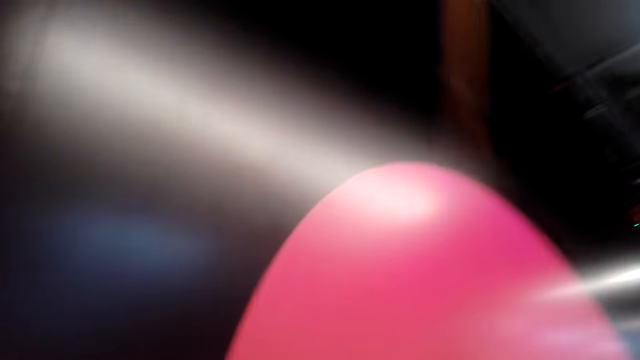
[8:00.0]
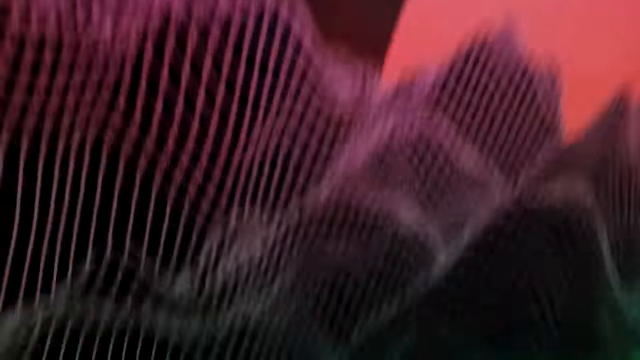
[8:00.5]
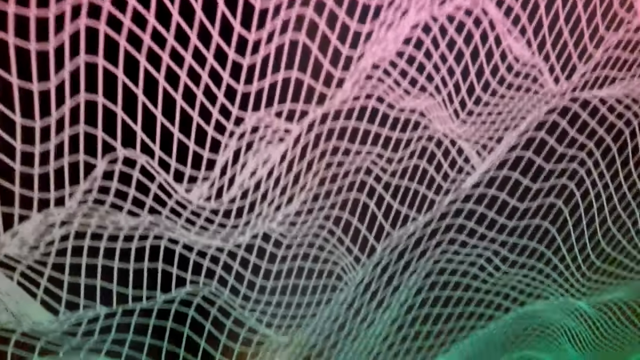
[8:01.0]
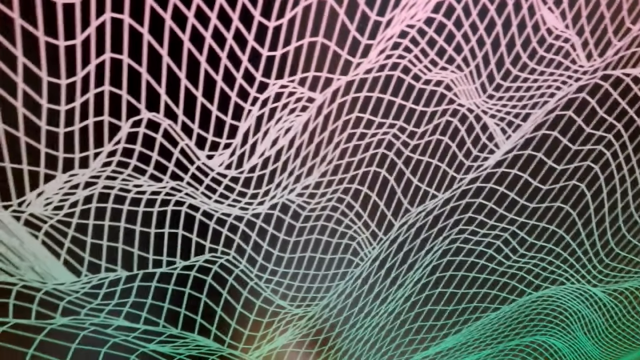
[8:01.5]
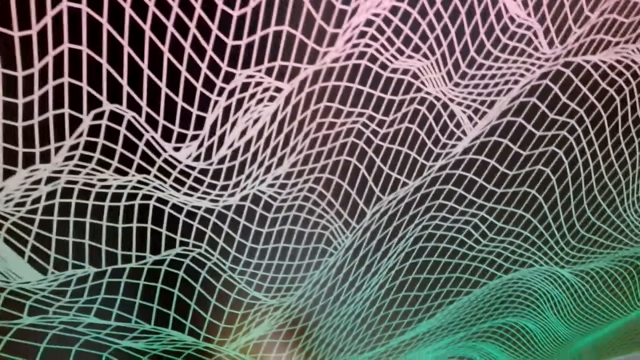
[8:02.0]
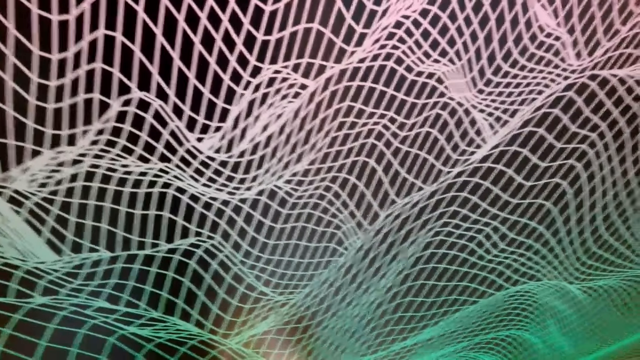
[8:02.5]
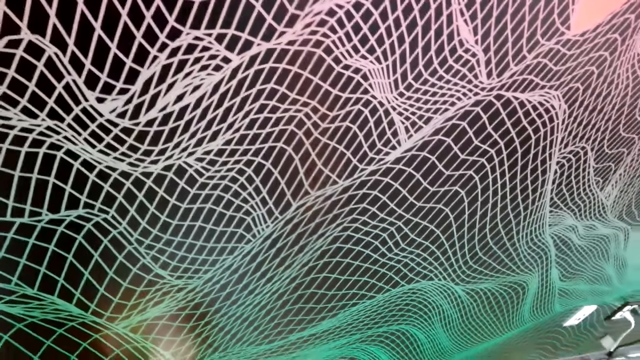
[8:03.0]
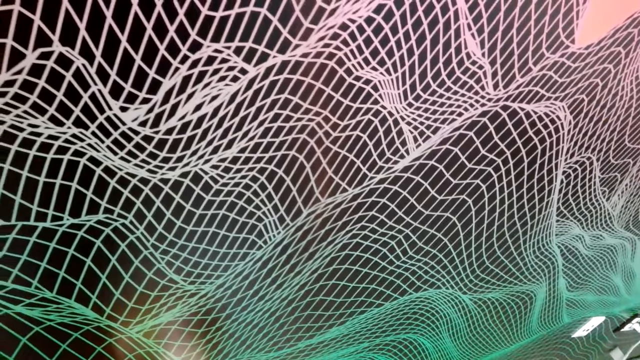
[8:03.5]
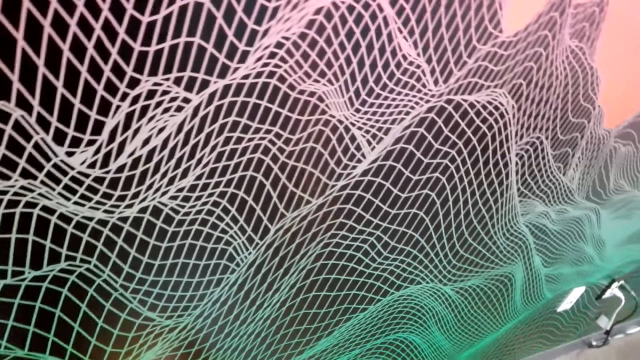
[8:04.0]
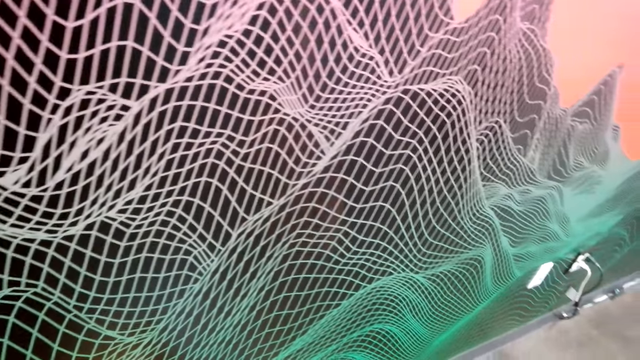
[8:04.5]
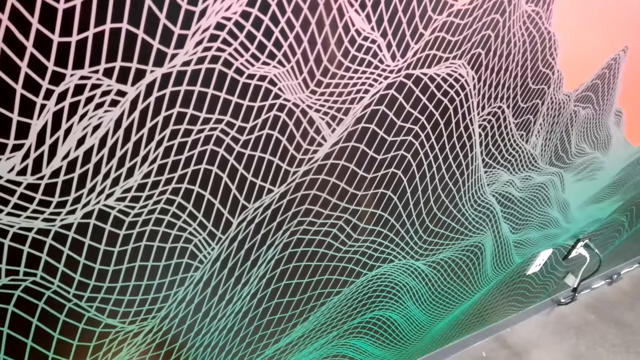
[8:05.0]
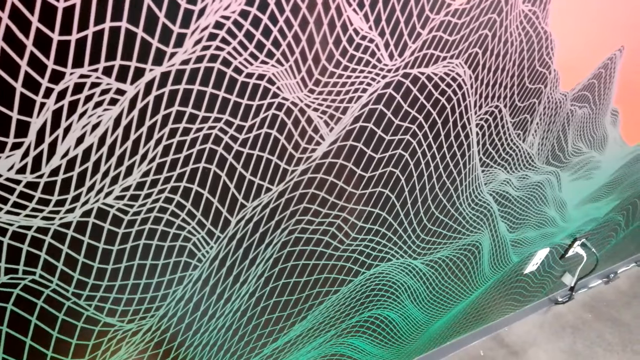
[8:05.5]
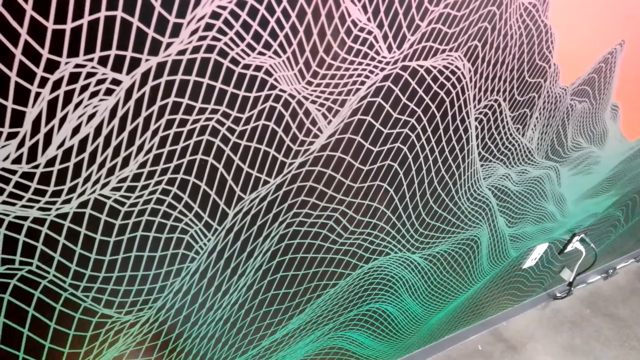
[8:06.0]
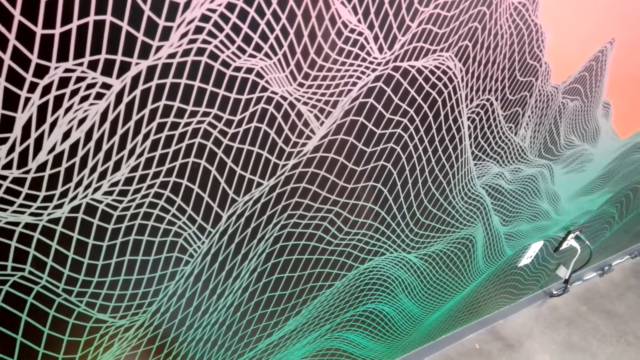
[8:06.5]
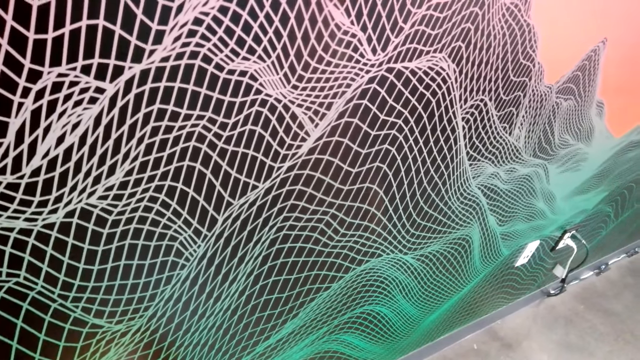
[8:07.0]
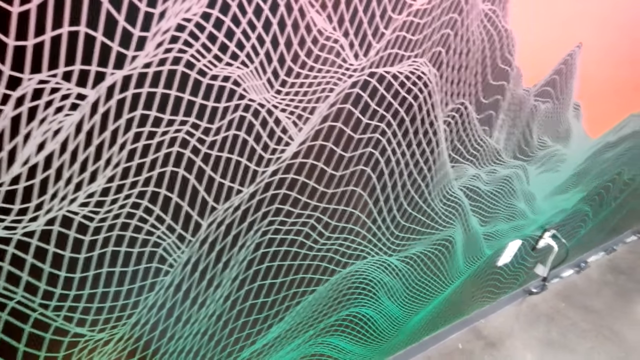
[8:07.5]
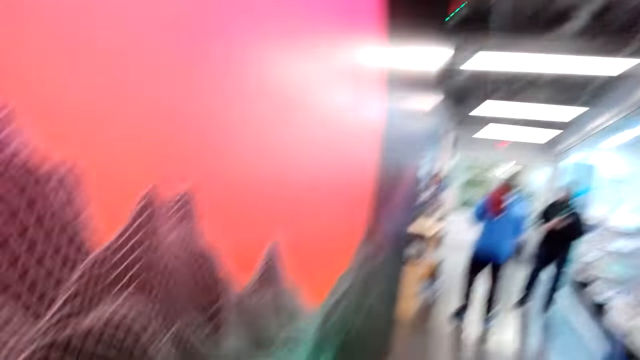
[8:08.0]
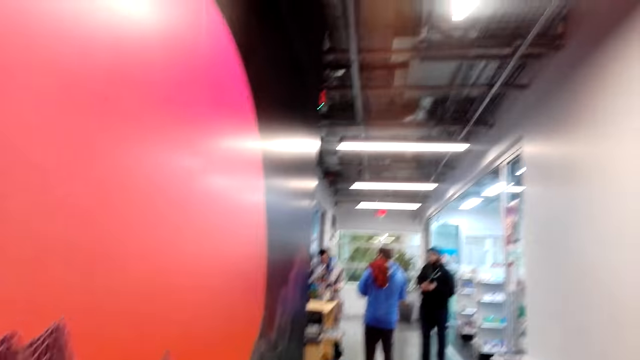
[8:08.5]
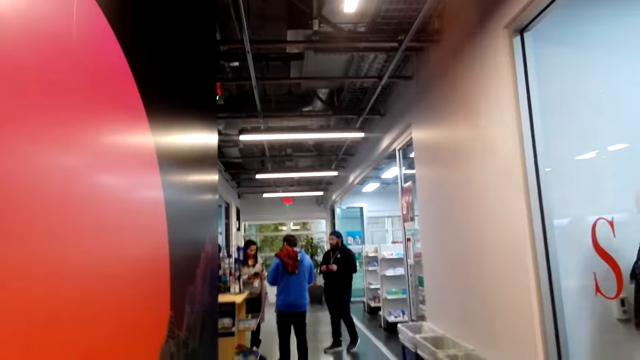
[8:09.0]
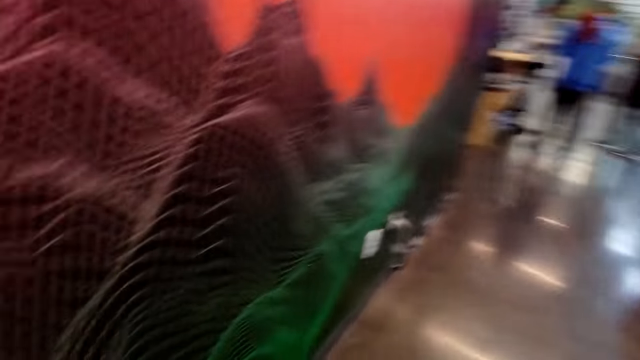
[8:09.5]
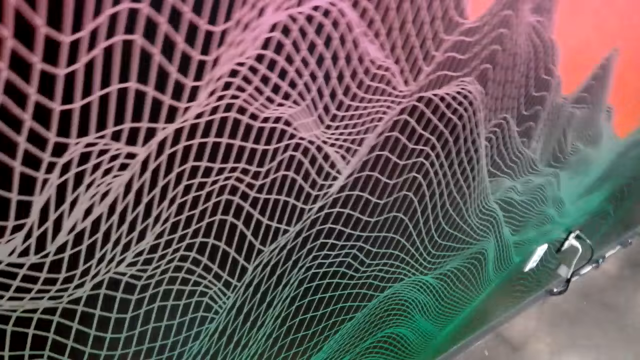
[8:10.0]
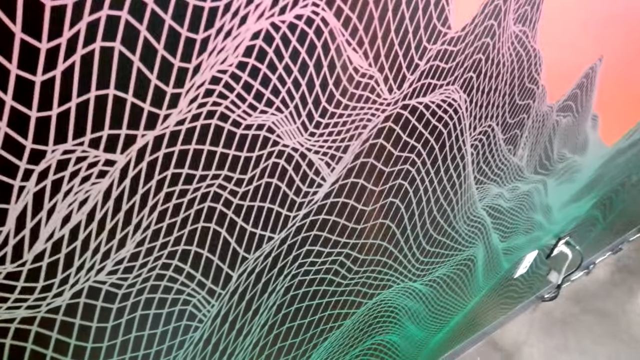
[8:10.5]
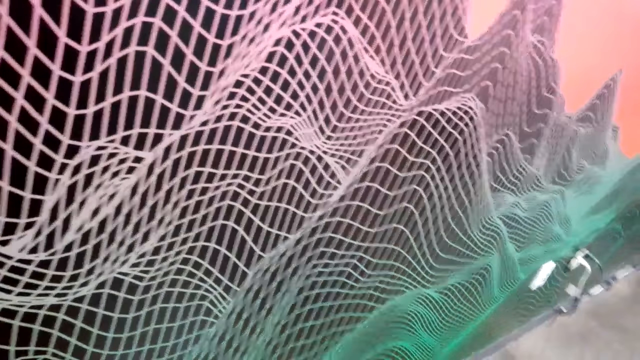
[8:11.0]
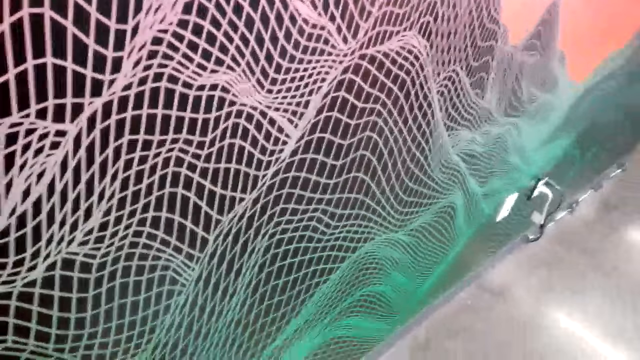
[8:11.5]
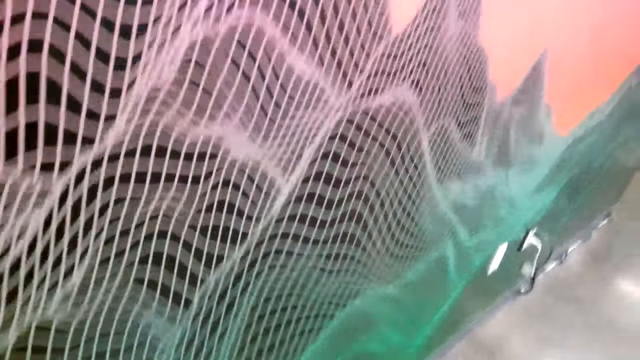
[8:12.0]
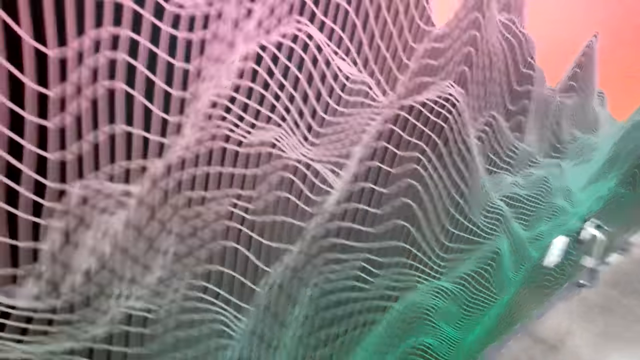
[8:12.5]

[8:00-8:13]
The camera wearer stands on the path. They look around the mall. They speak.

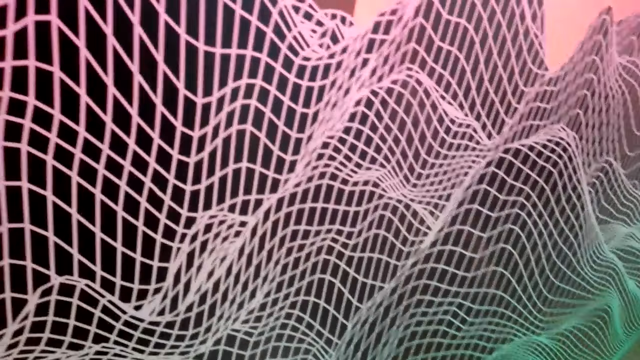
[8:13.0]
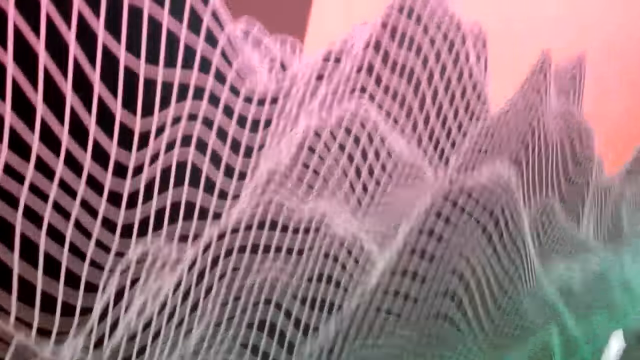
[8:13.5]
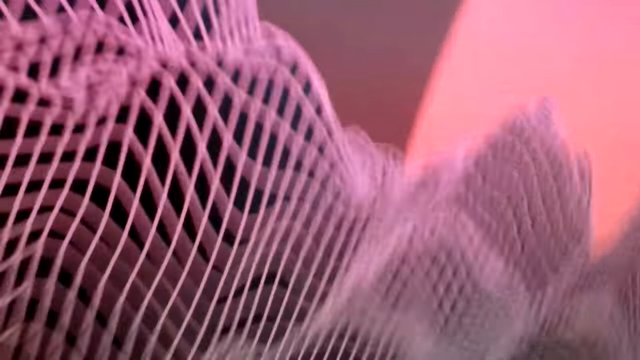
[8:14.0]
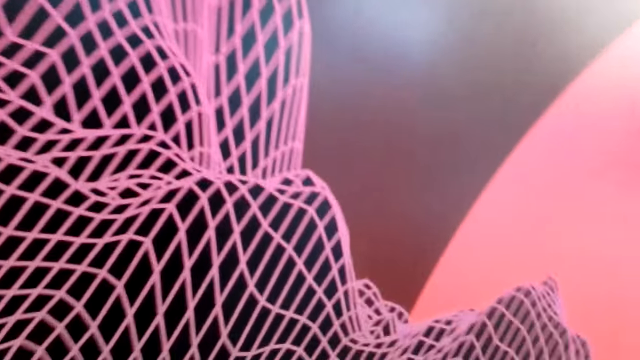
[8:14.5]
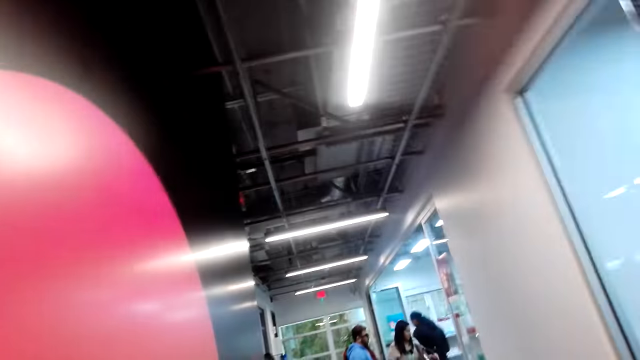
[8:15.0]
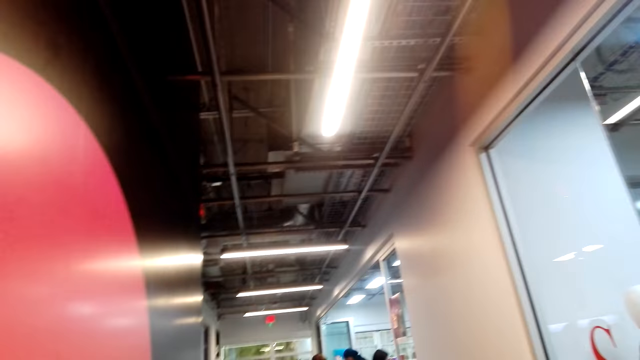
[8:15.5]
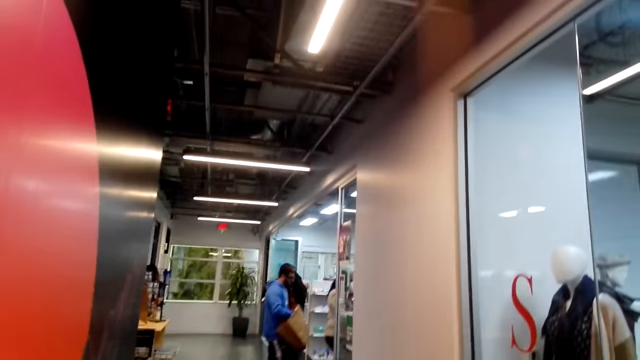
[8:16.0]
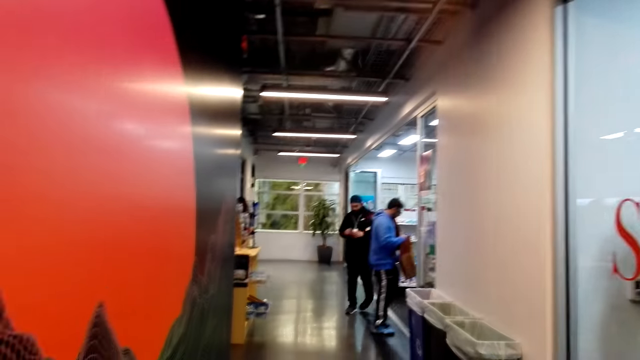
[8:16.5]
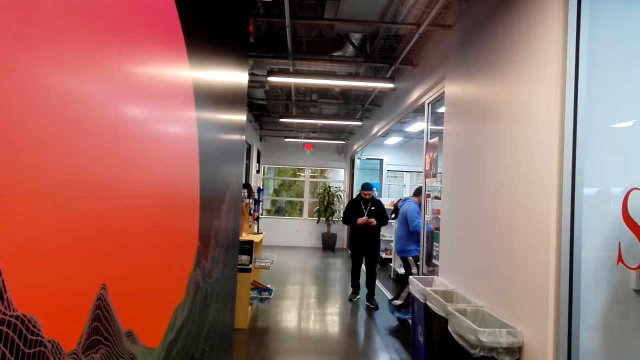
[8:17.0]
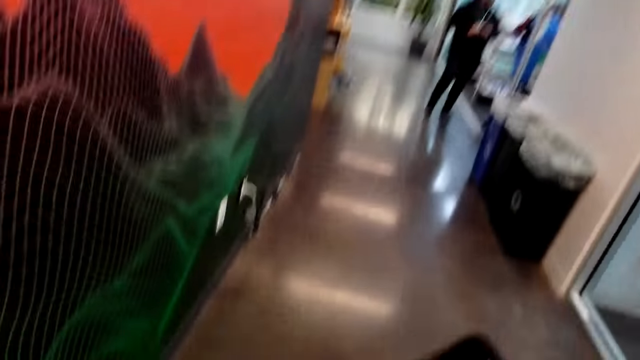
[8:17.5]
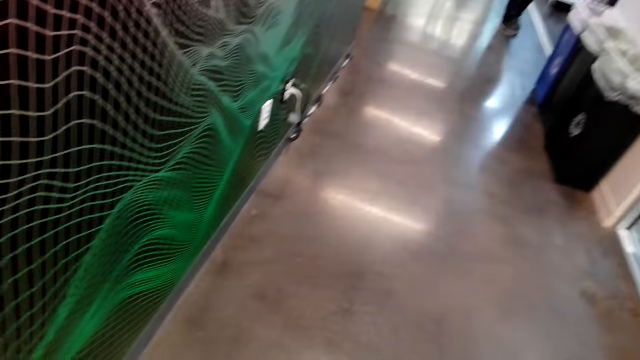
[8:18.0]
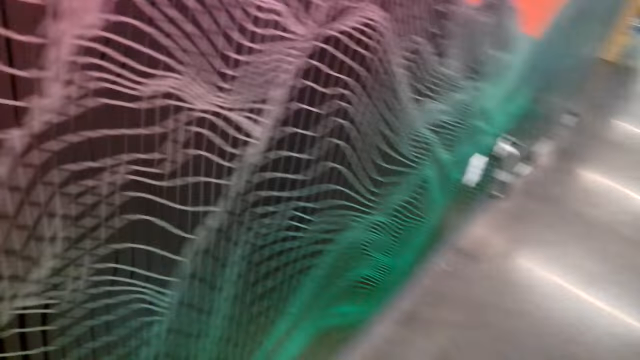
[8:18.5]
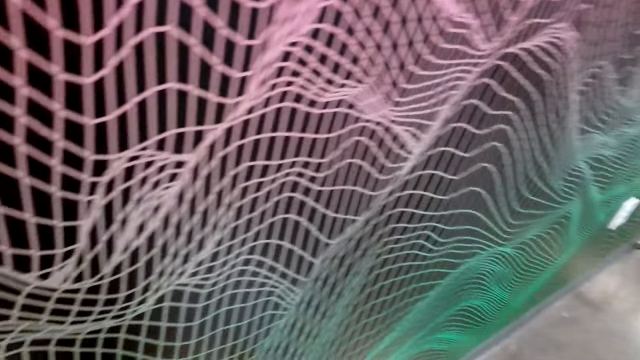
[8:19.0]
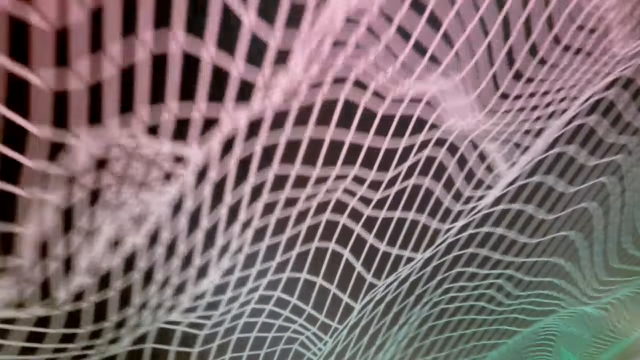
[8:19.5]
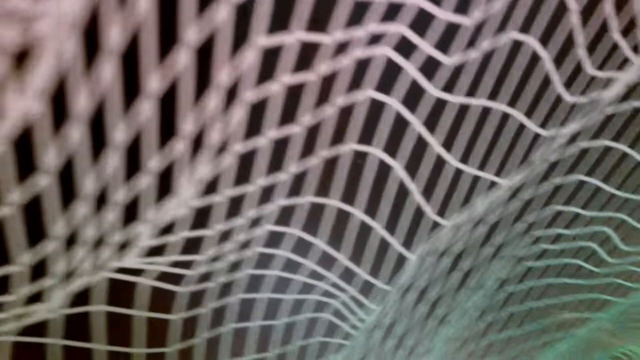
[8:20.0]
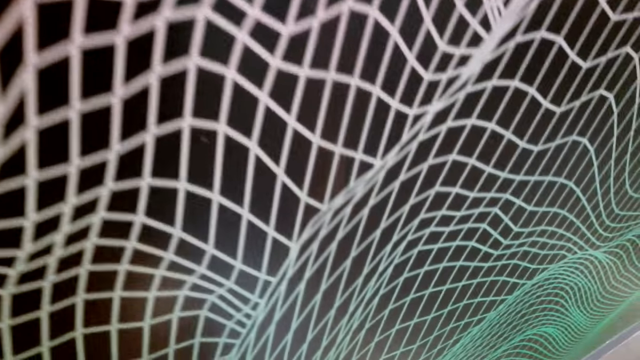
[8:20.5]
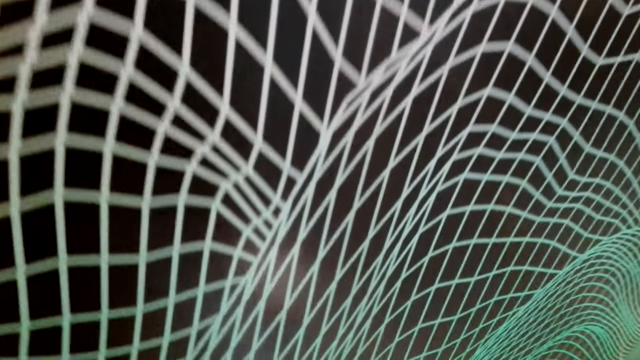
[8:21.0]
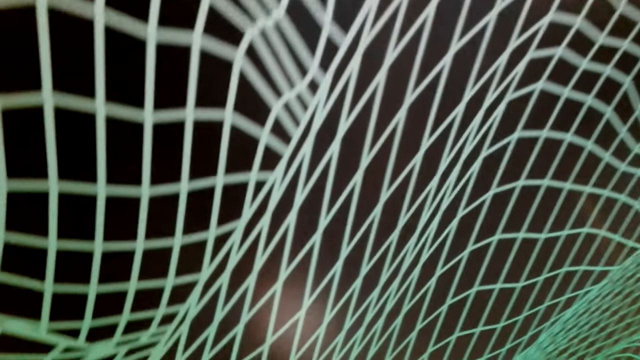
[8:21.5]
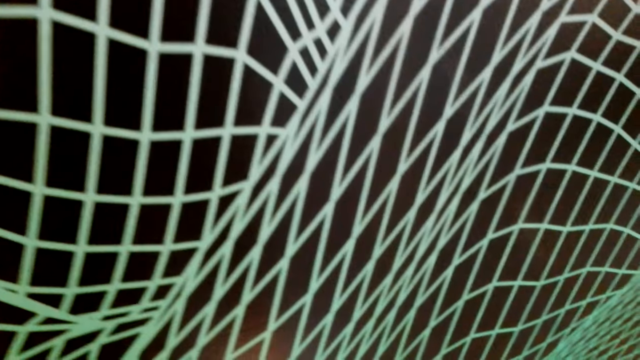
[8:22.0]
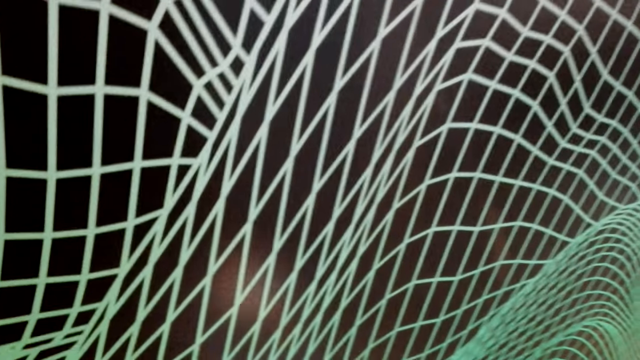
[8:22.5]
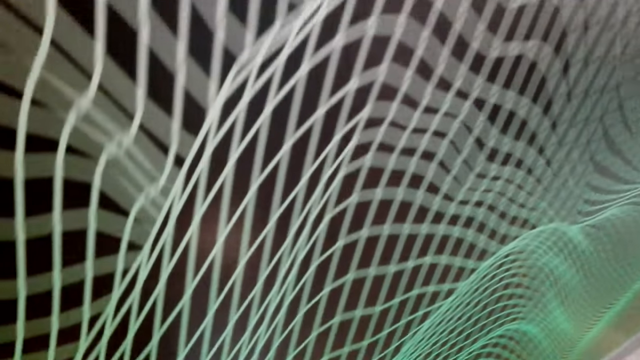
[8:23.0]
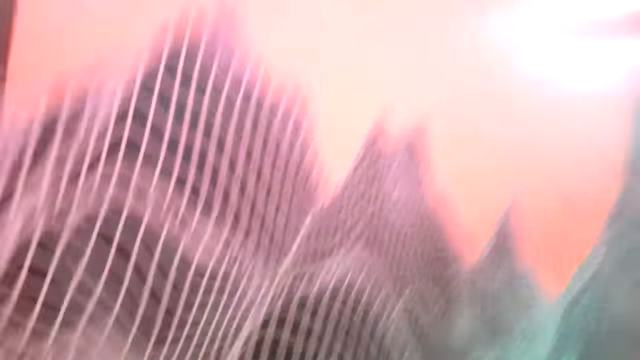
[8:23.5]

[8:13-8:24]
The camera wearer looks at the wall. They speak. They look at the wall.
